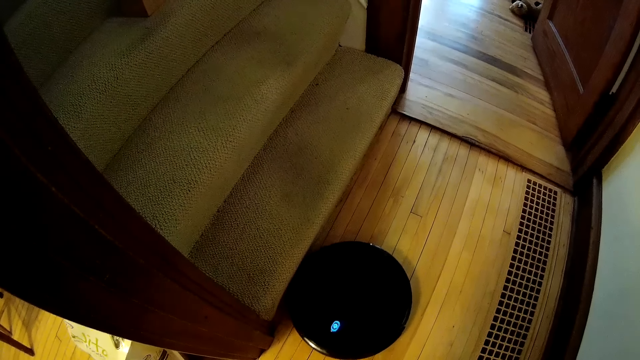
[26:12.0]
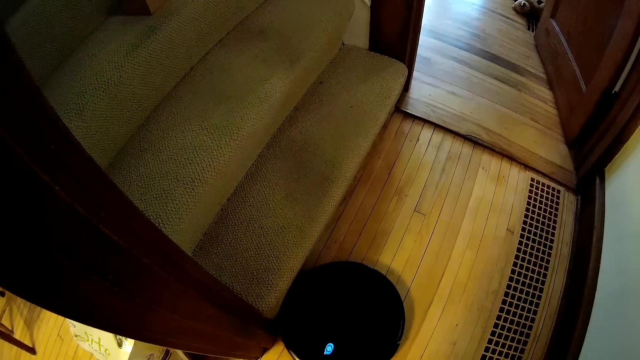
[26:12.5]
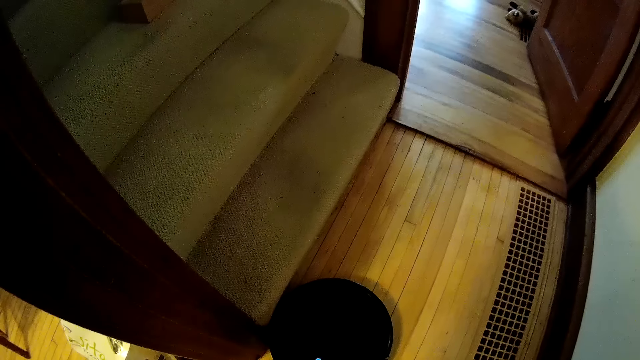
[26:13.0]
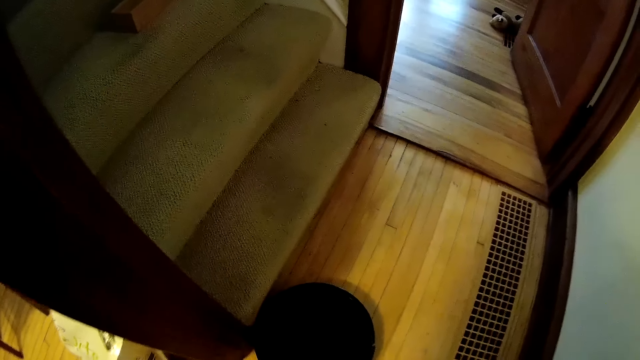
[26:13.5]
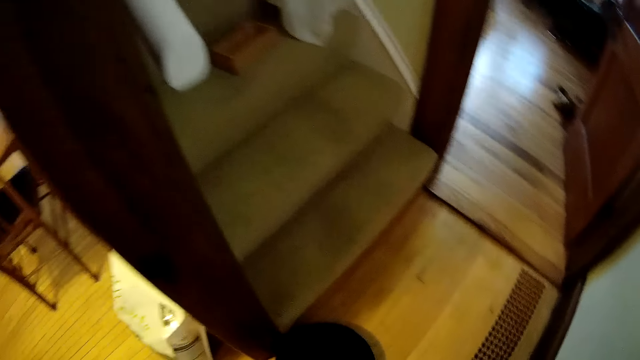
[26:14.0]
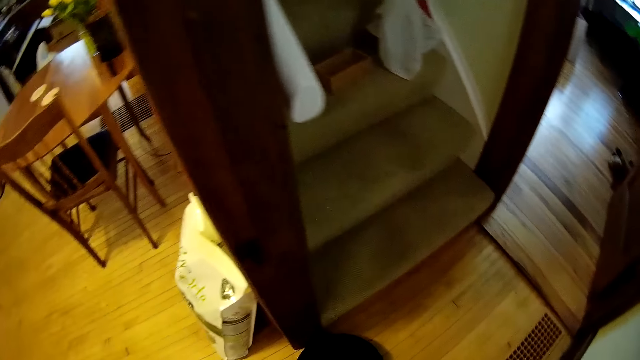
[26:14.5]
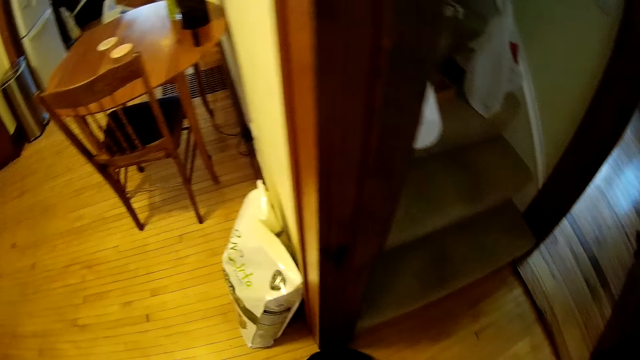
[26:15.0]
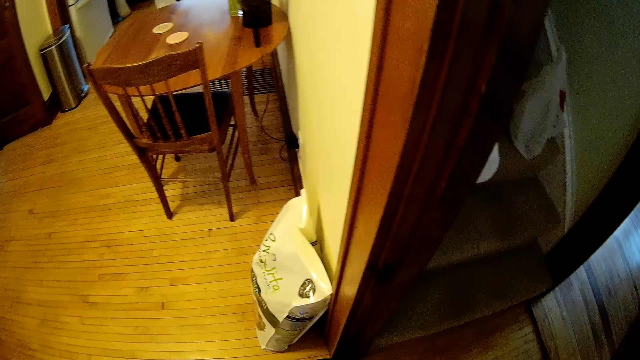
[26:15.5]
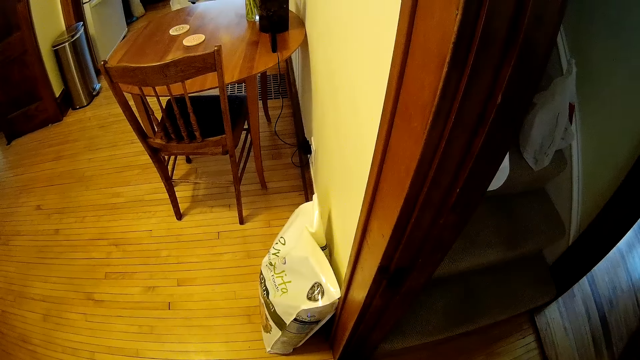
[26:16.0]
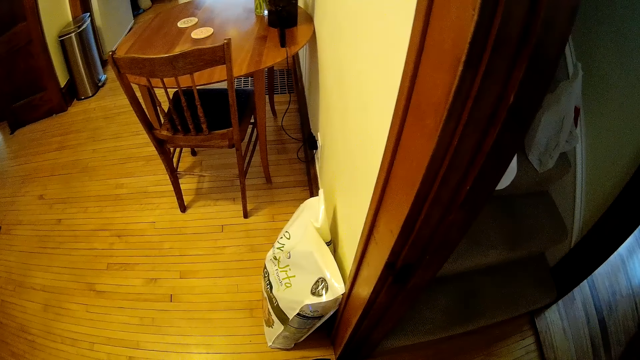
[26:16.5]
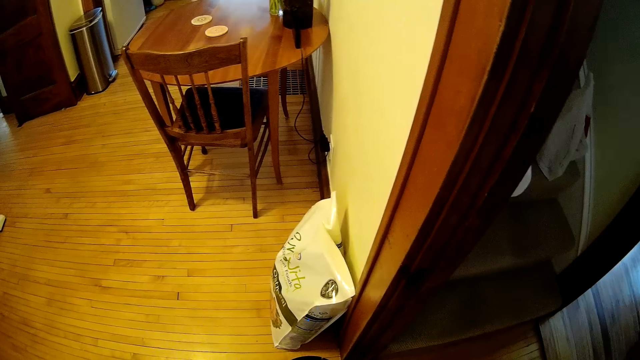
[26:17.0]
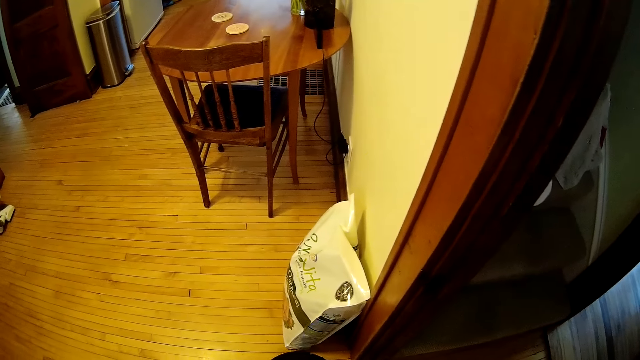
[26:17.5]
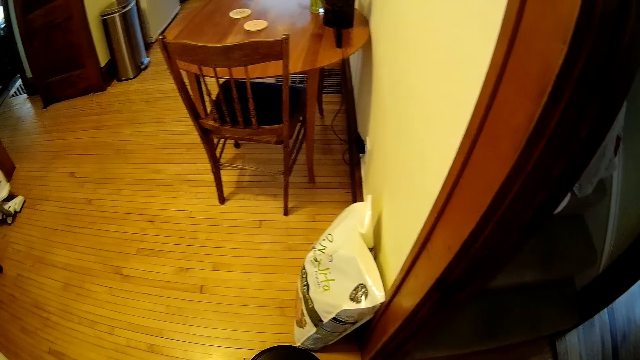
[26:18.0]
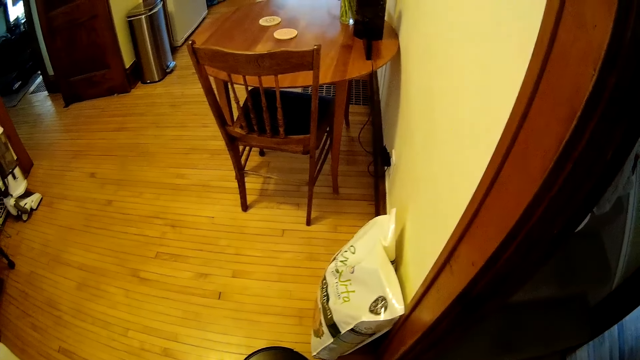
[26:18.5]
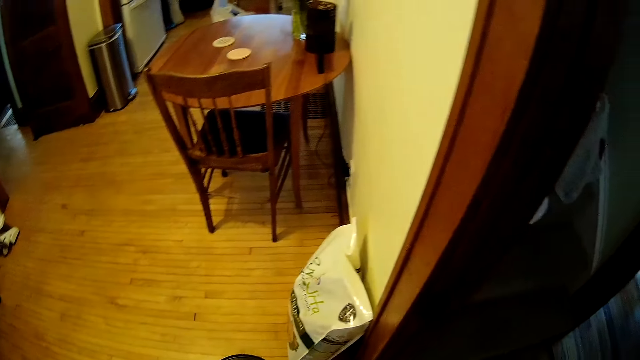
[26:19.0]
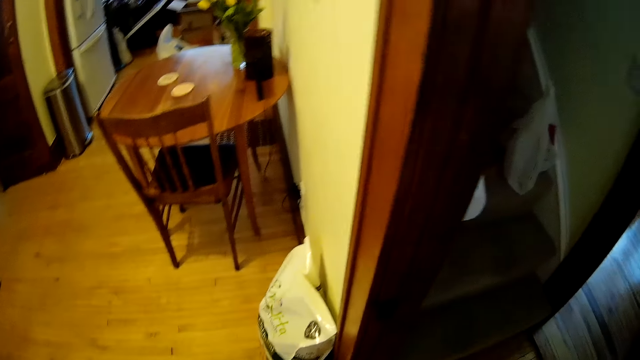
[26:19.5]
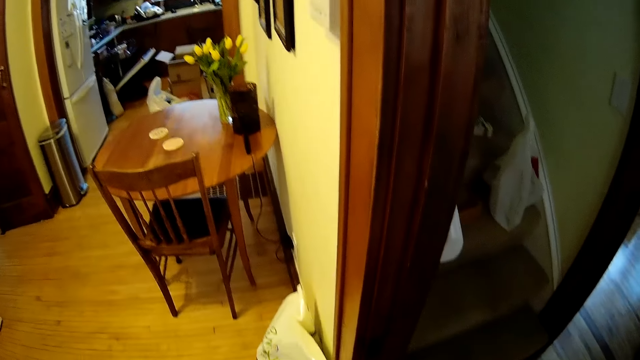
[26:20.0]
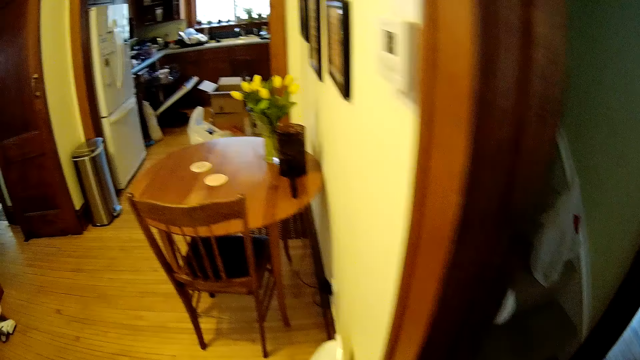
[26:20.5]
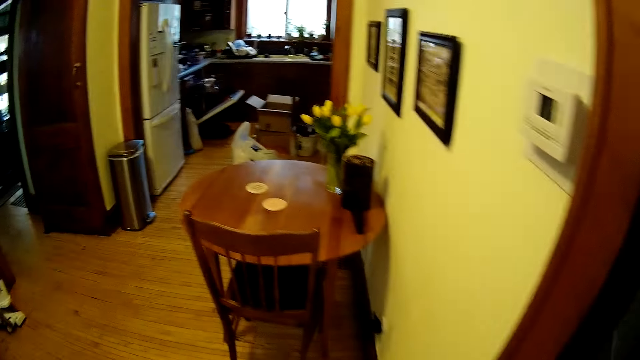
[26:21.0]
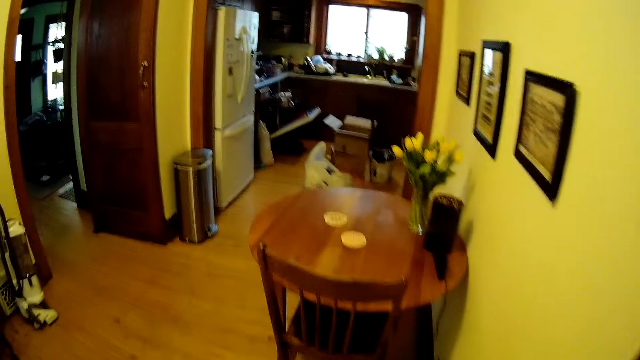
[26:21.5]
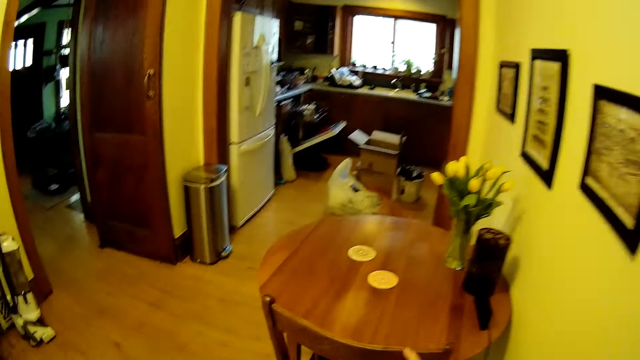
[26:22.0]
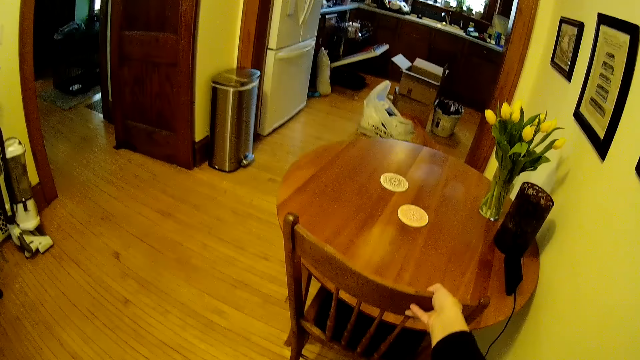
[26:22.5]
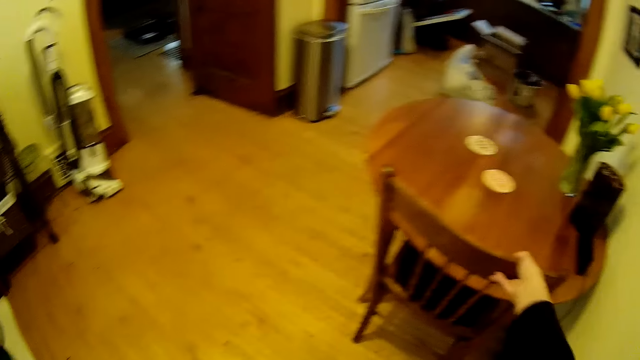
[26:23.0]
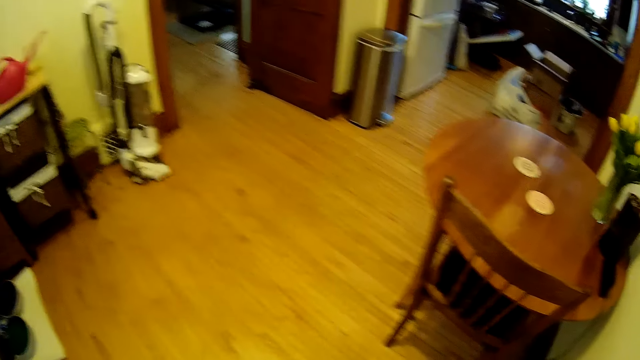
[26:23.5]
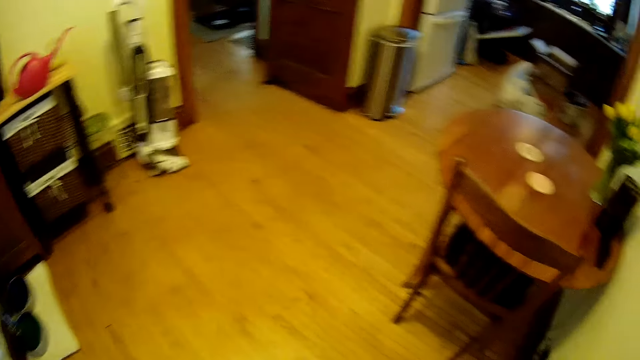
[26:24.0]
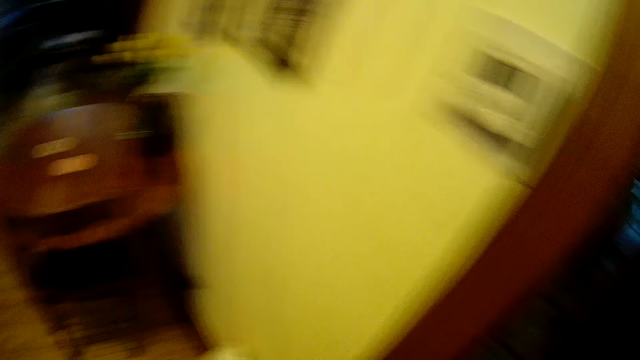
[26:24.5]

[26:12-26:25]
The camera wearer walks around. She moves a chair with her right hand. She touches the chair.

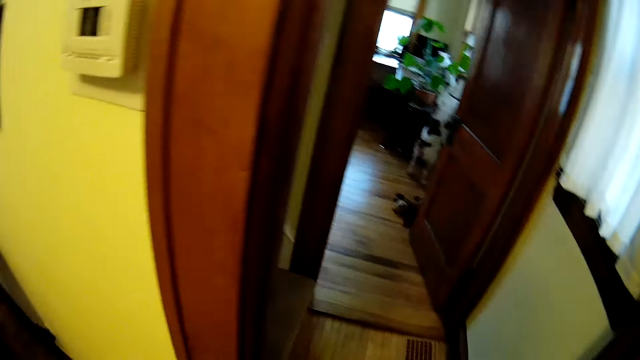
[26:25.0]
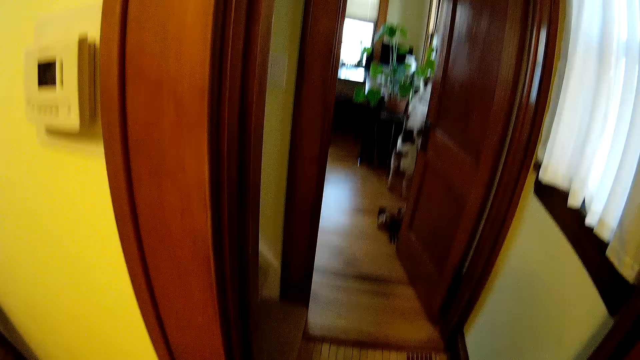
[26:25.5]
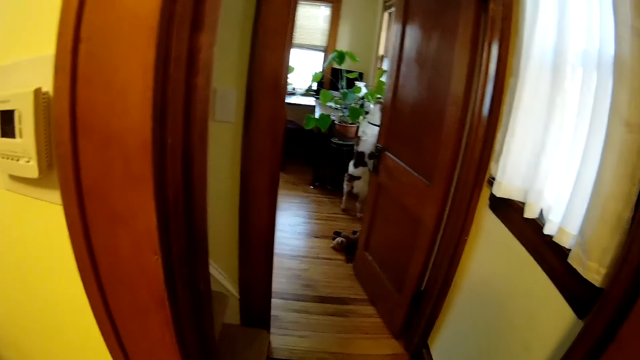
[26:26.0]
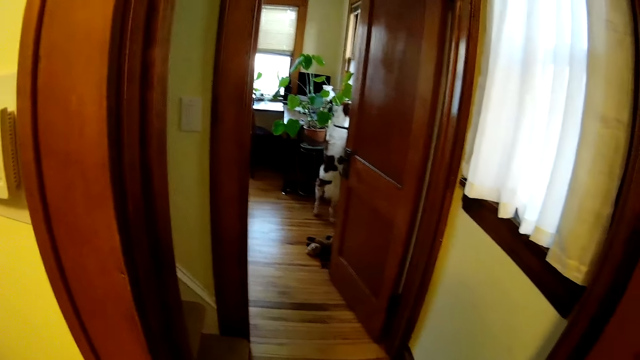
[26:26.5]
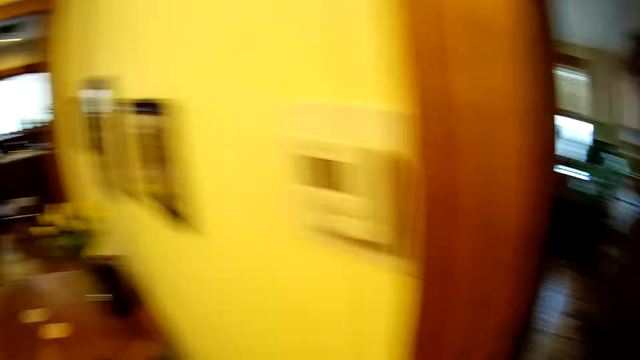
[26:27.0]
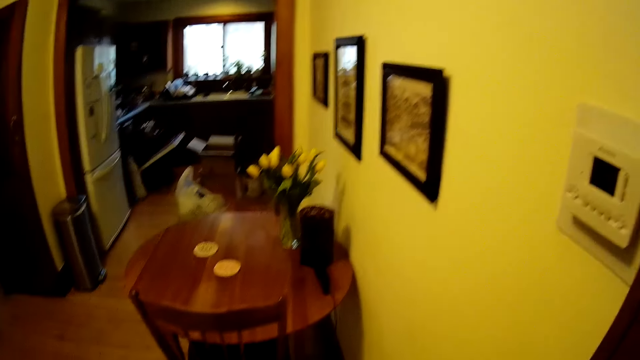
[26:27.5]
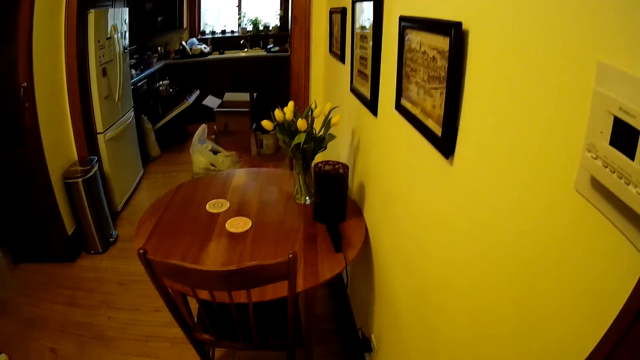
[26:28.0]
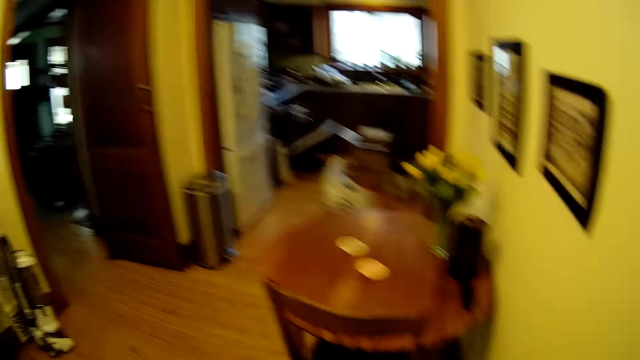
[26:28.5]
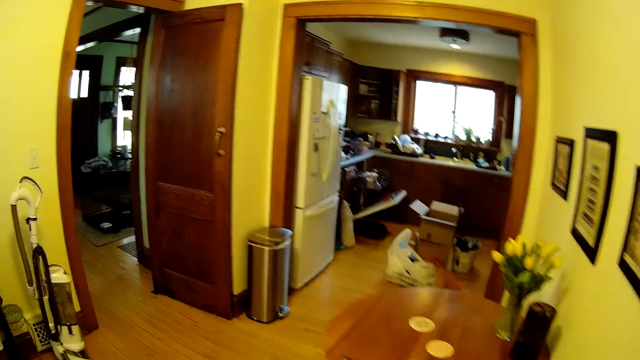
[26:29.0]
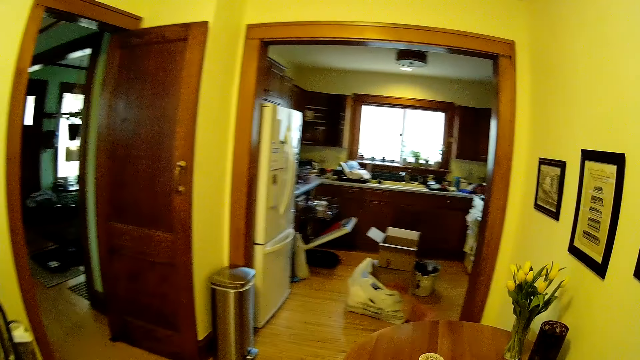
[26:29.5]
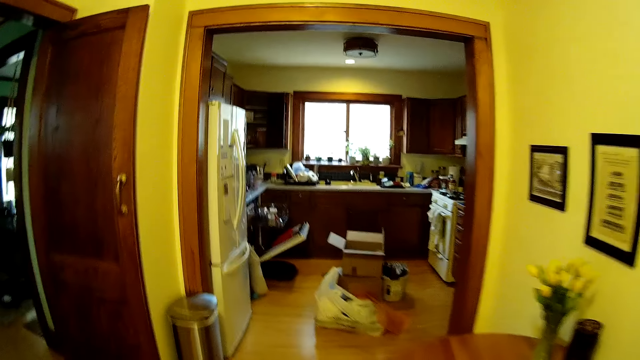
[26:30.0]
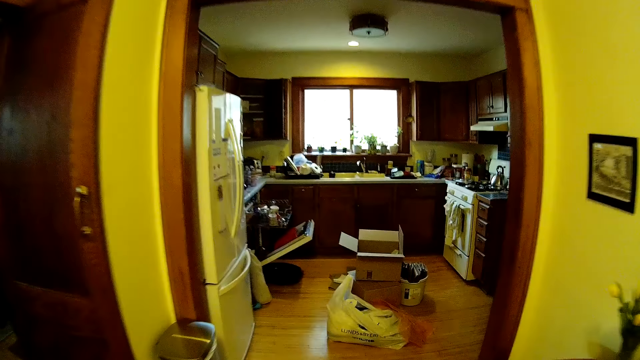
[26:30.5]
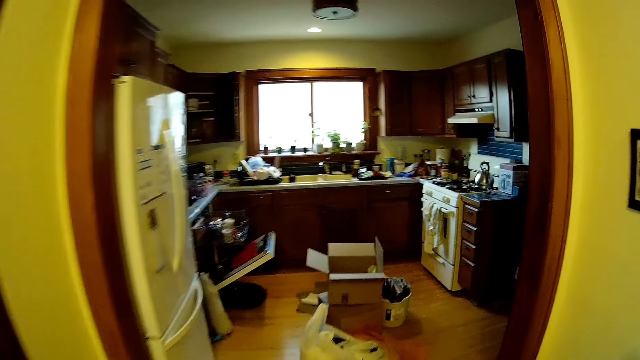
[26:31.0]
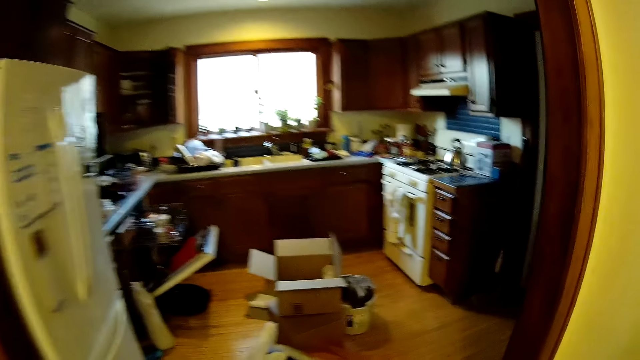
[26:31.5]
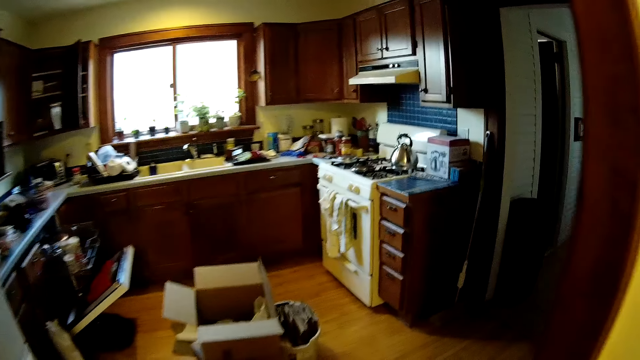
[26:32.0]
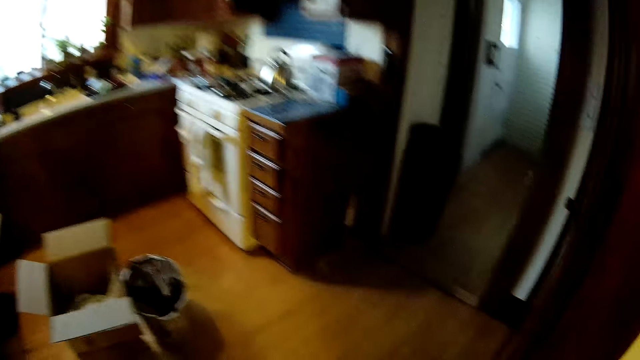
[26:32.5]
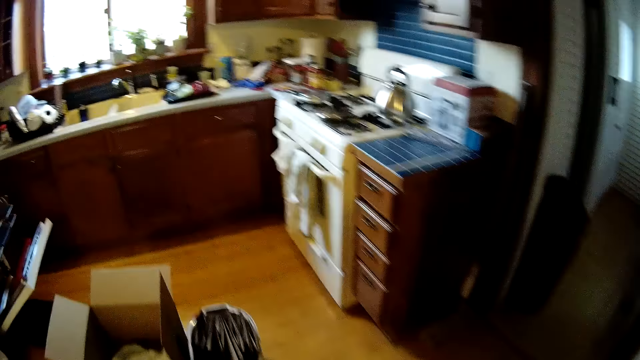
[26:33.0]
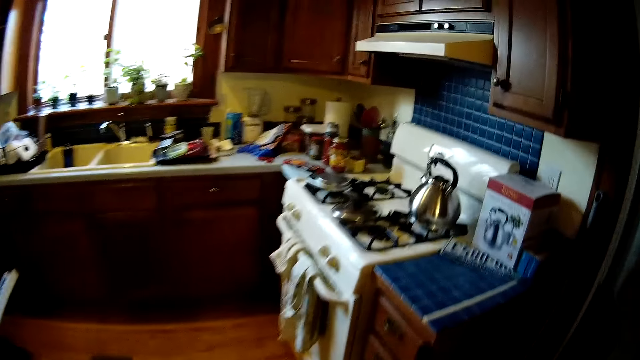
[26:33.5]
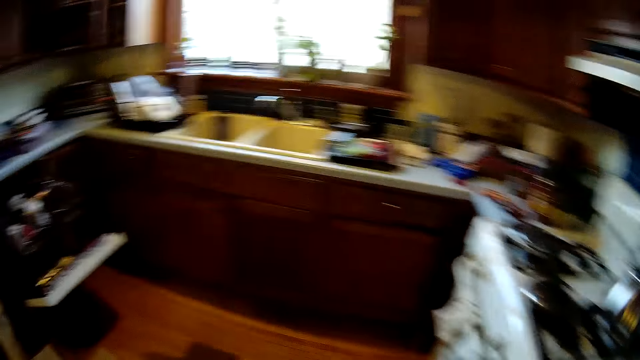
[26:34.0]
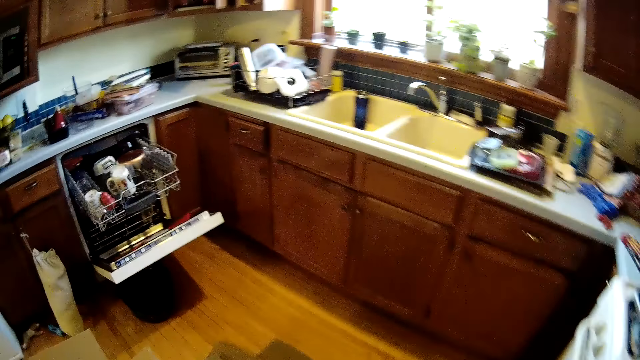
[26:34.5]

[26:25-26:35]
The camera wearer looks around. They walk around.
